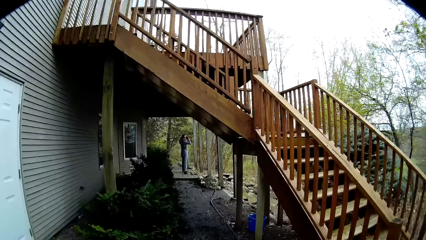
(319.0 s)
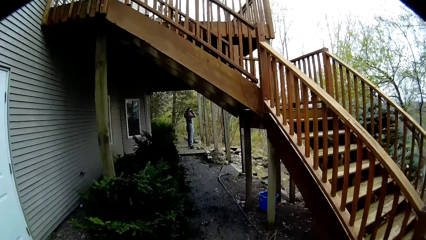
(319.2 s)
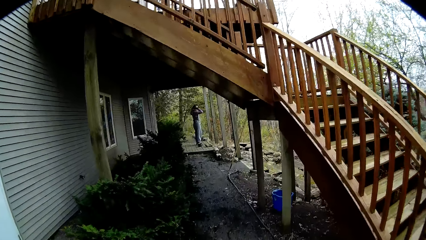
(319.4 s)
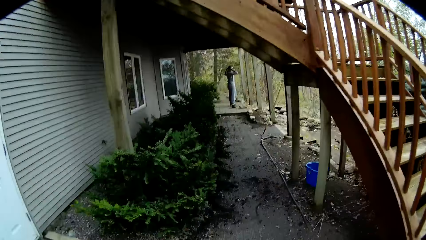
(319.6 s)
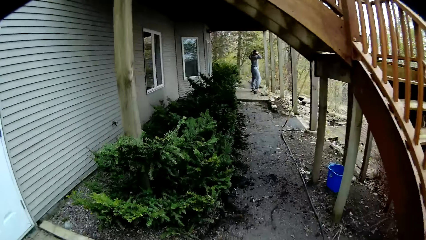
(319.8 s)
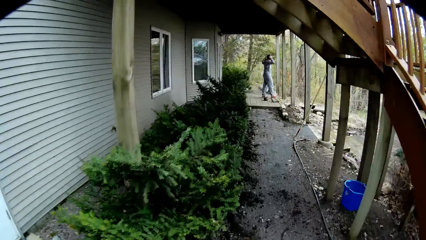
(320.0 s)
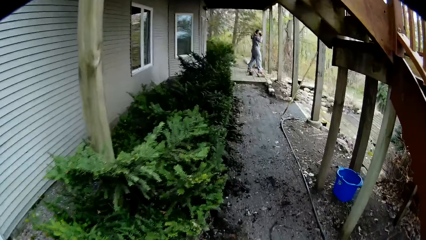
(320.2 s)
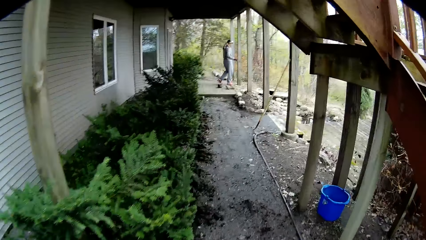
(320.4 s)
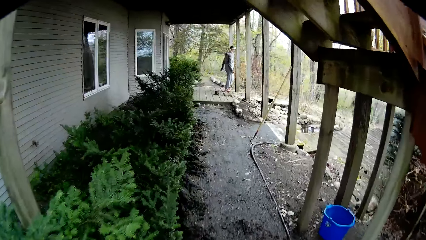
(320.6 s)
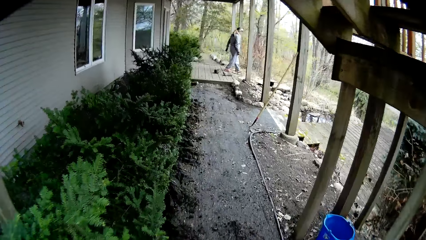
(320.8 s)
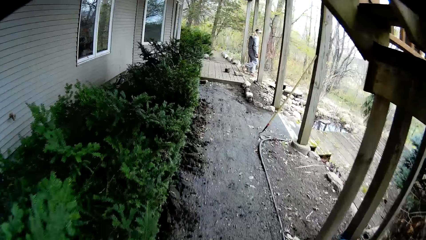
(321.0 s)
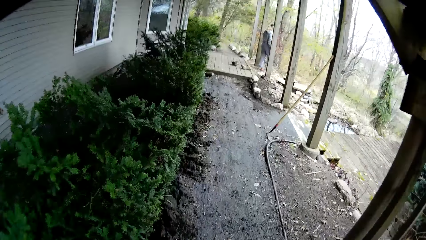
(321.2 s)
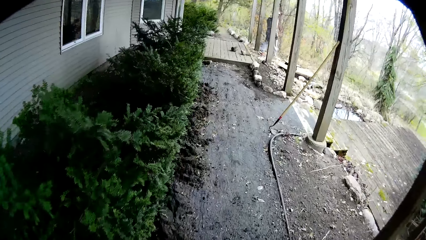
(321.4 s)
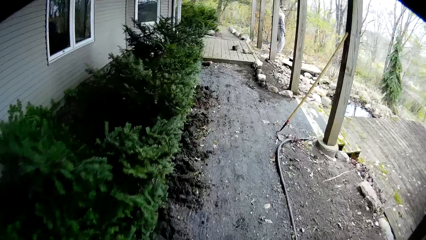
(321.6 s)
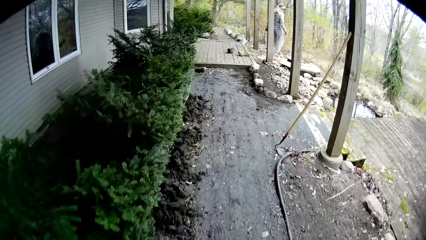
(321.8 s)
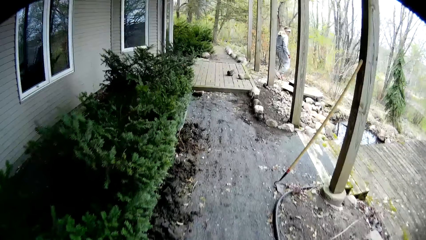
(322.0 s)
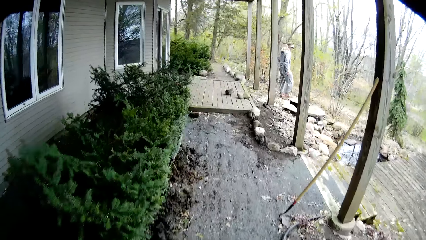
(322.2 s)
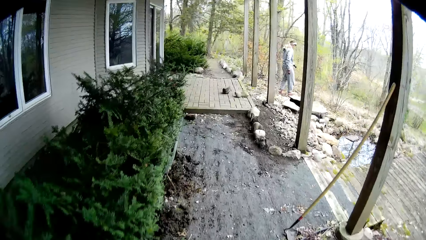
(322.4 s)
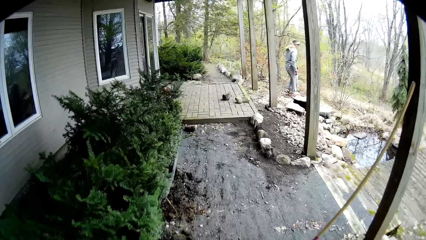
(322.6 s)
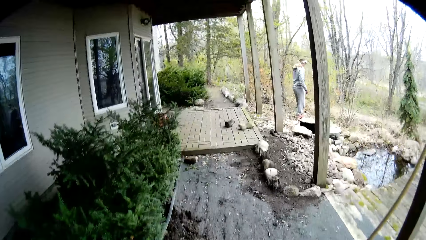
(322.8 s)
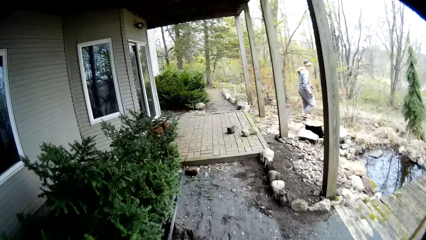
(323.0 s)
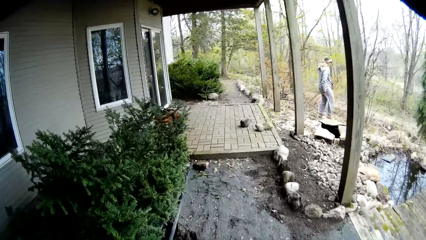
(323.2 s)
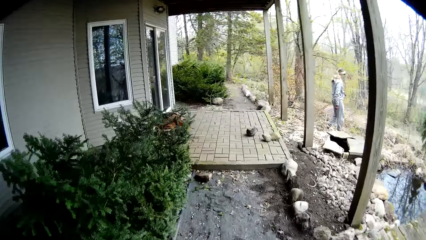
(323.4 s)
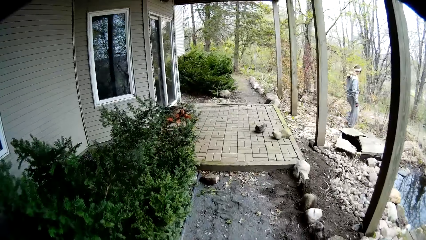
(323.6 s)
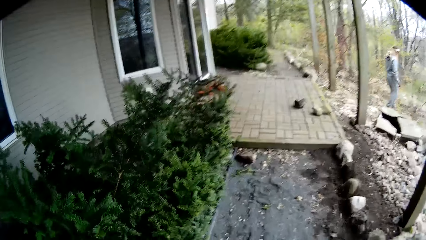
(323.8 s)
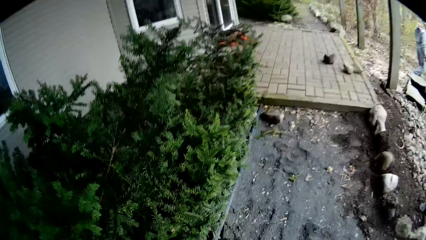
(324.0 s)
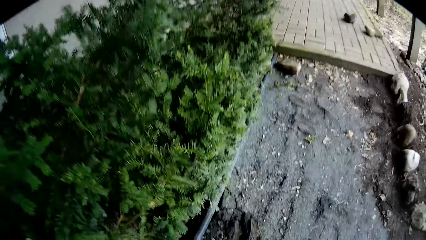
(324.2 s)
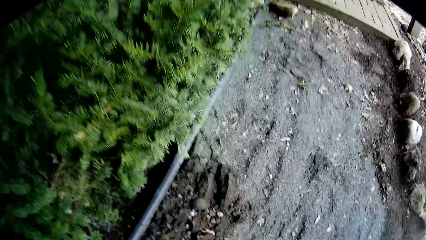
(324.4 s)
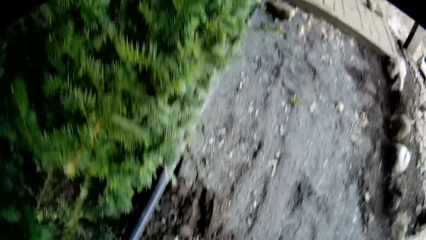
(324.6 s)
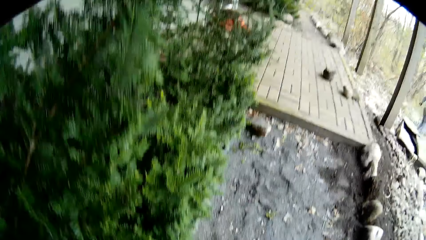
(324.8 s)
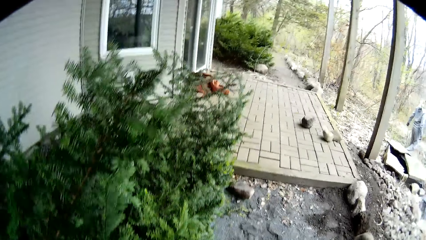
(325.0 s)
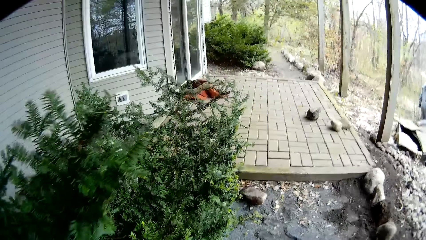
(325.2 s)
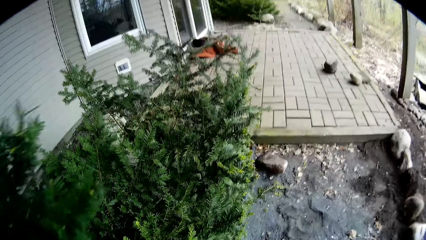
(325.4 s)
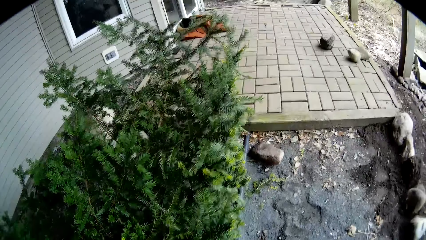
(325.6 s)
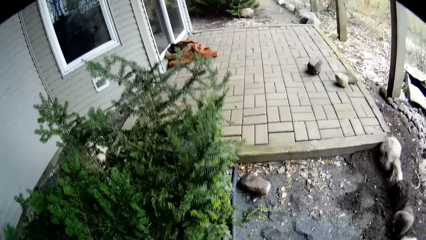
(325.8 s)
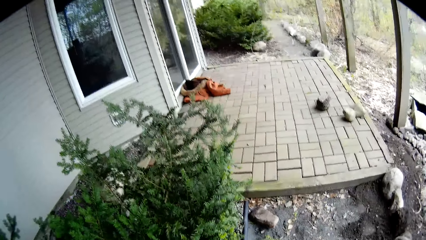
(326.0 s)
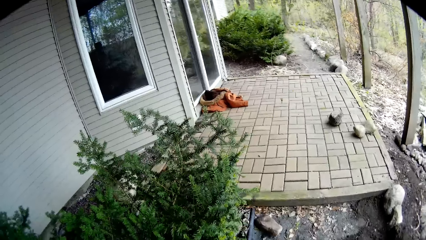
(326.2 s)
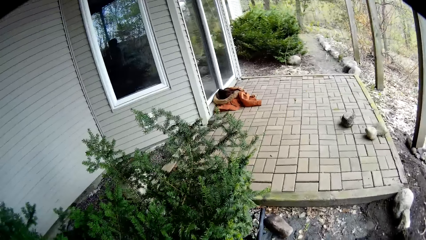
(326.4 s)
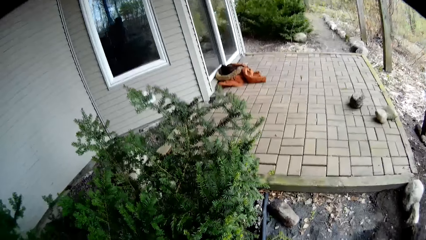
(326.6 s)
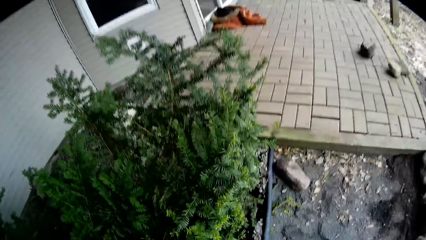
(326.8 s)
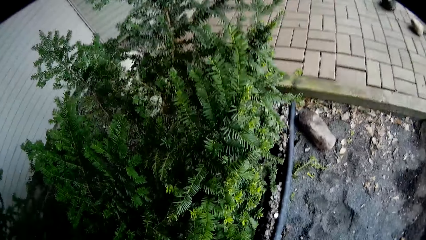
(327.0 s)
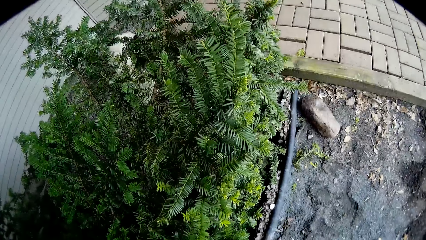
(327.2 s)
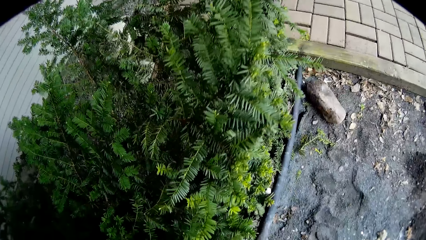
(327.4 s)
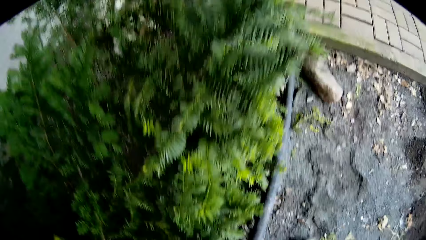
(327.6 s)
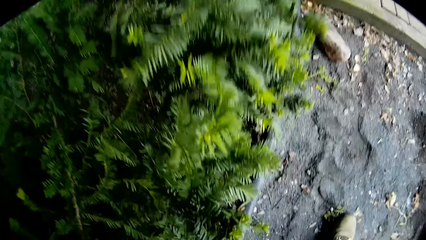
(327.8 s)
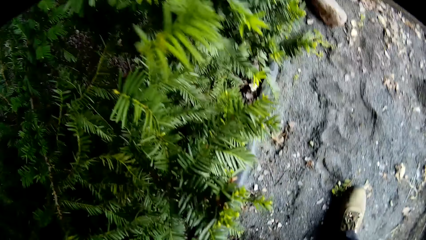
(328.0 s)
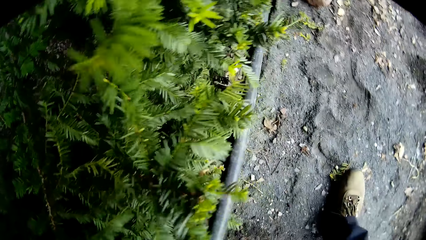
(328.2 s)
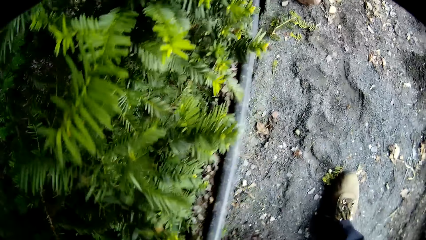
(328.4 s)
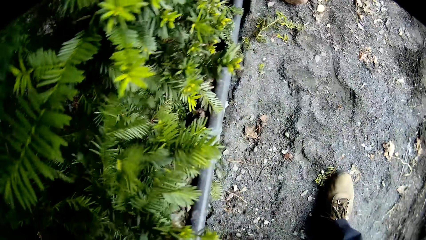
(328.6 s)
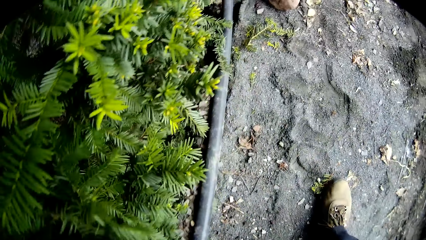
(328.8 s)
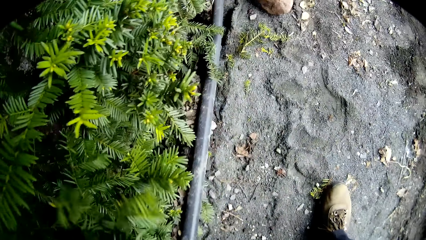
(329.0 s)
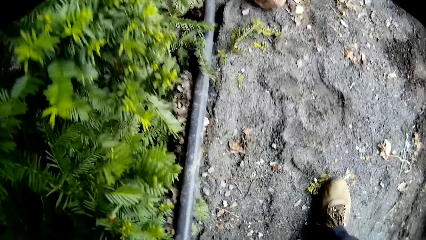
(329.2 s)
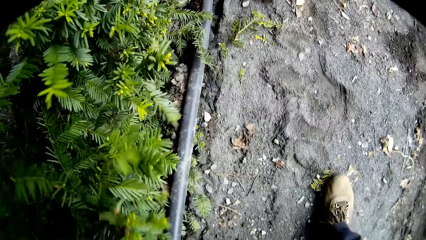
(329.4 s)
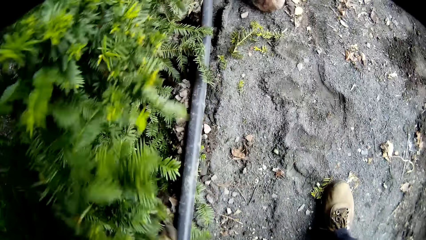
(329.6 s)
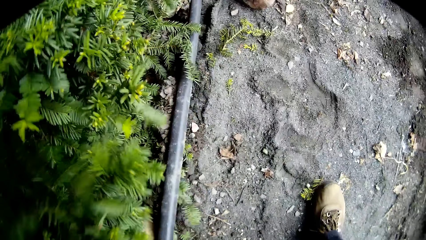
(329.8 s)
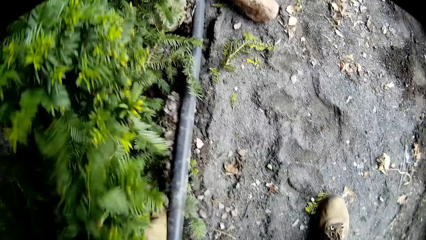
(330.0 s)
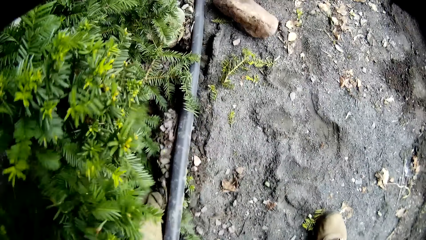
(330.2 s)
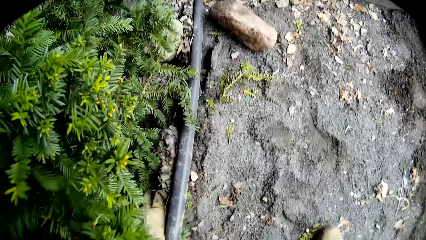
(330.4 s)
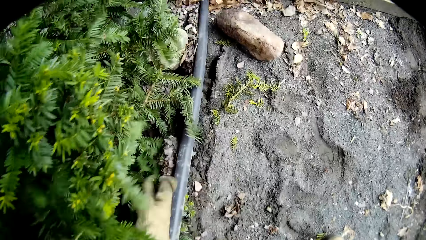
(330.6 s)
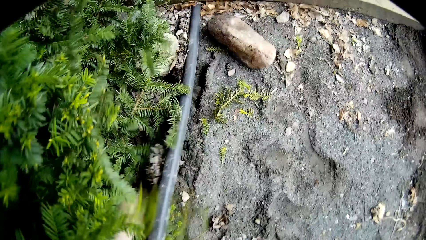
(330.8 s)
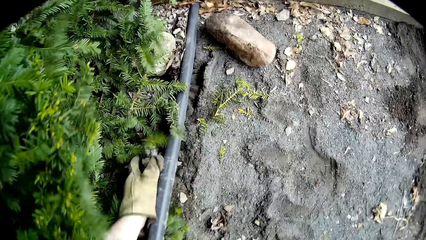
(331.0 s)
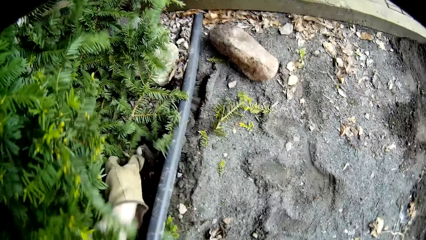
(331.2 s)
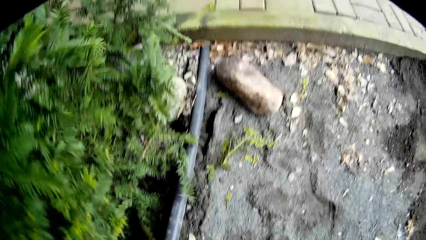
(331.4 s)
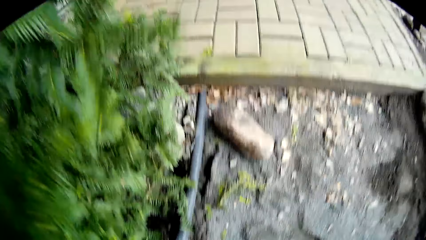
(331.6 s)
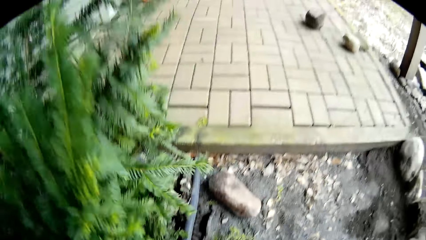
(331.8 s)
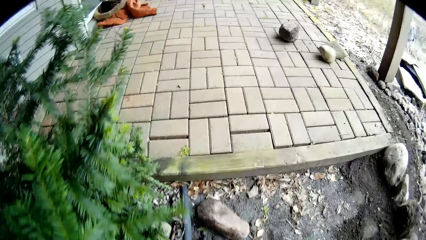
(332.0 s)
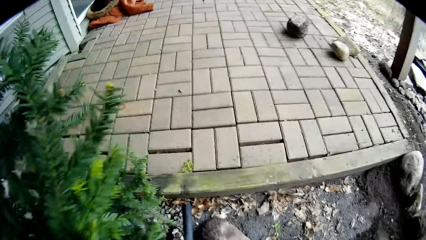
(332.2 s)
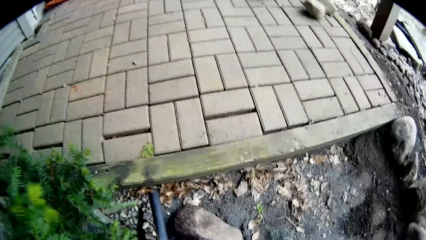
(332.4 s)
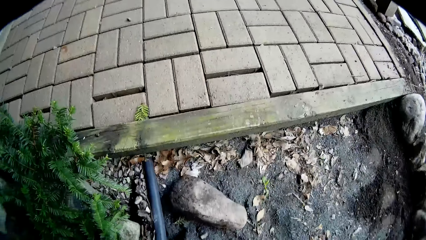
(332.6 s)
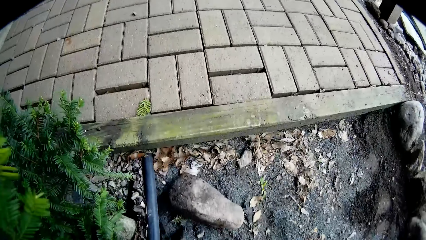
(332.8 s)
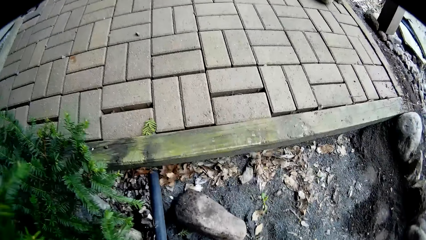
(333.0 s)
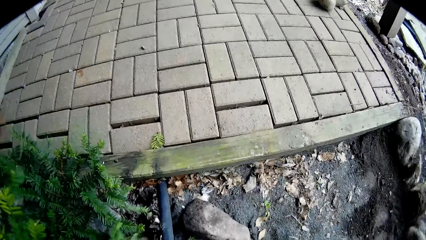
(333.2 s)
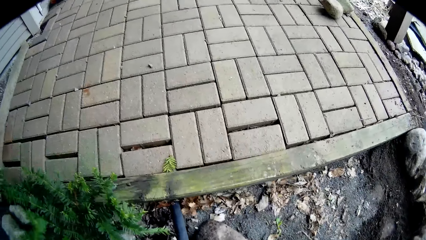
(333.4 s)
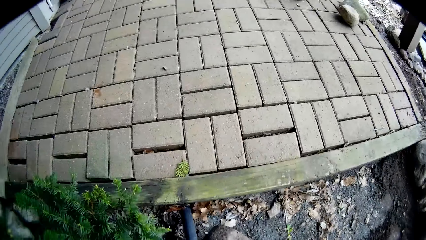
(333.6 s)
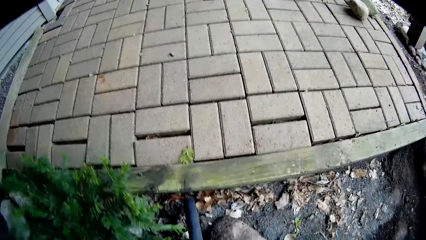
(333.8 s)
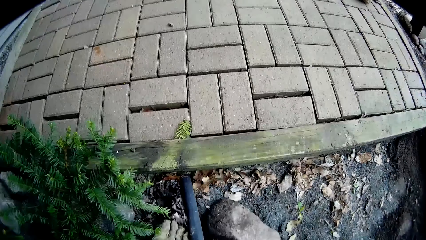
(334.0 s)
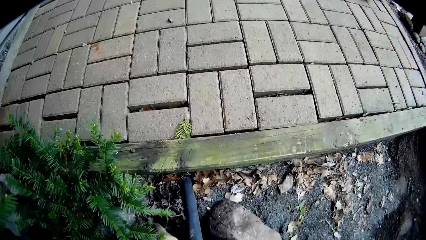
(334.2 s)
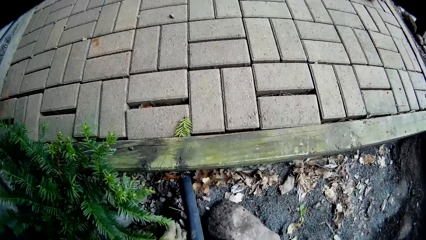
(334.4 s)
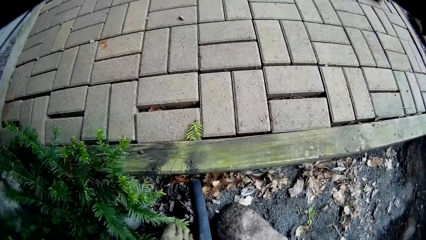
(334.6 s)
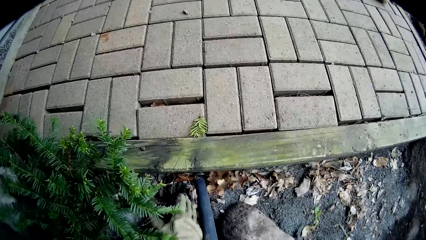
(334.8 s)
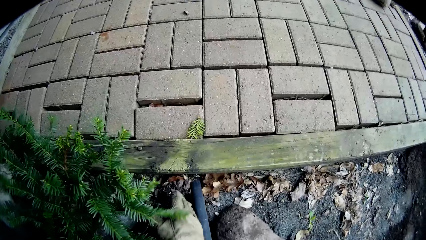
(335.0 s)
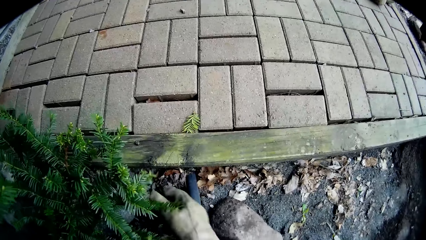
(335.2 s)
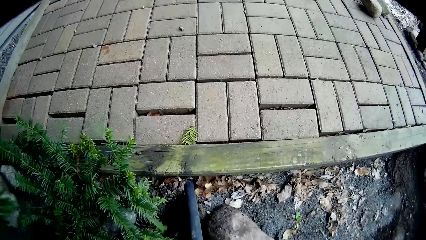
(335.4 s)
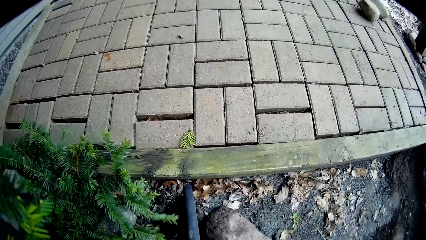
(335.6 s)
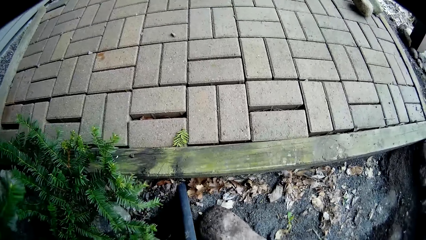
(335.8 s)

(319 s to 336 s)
A woman walks down a veranda. The camera wearer pulls out a plastic lawn from the ground with both hands. He pushes away stones from the plastic lawn with his left hand. He rubs off the dirt on the edging material. He pulls out the plastic lawn from the ground with both hands again. He pushes away stones from the plastic lawn with his left hand again.
